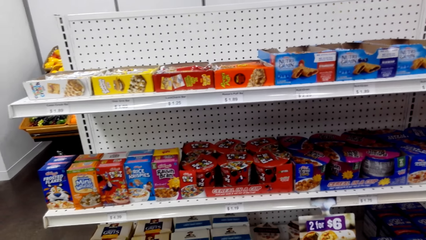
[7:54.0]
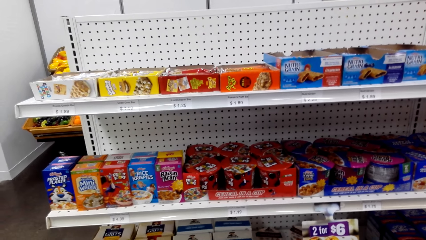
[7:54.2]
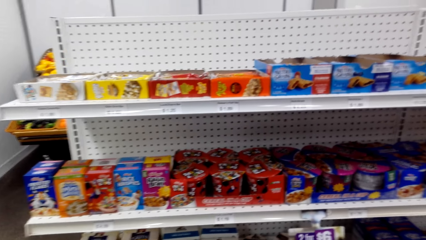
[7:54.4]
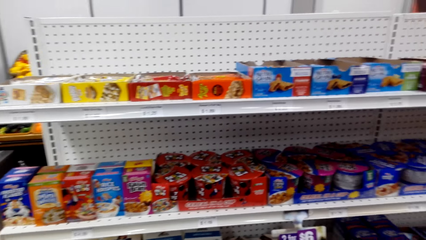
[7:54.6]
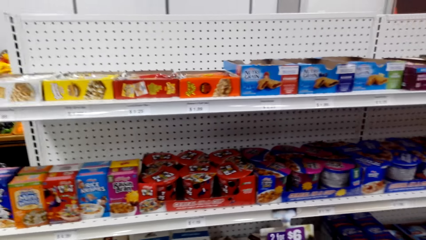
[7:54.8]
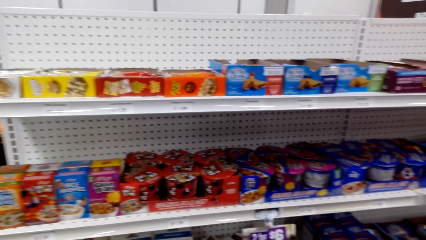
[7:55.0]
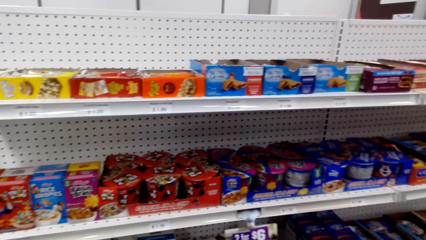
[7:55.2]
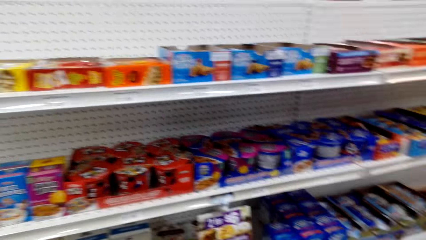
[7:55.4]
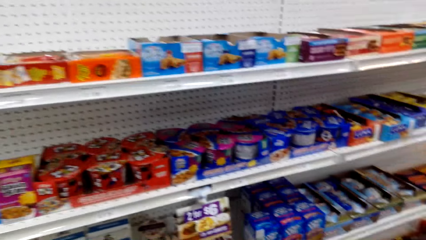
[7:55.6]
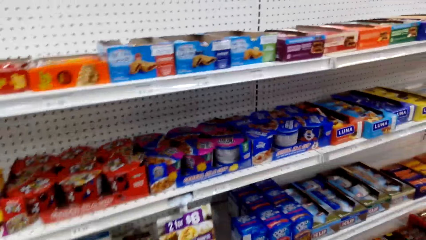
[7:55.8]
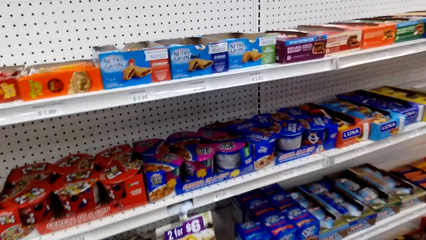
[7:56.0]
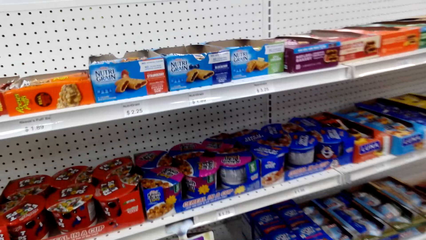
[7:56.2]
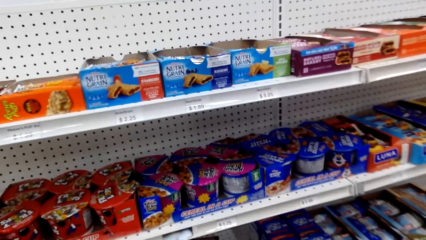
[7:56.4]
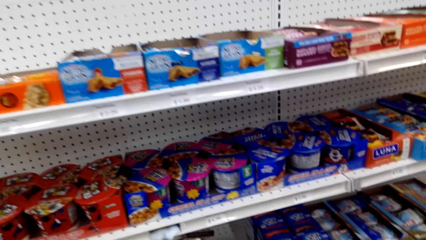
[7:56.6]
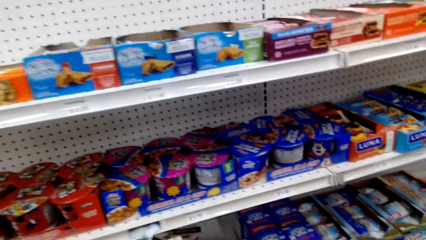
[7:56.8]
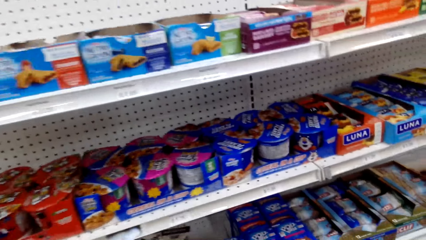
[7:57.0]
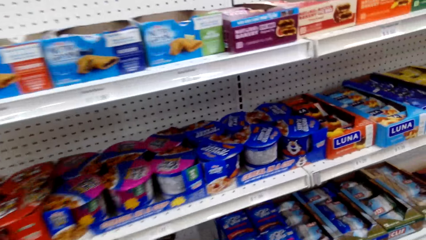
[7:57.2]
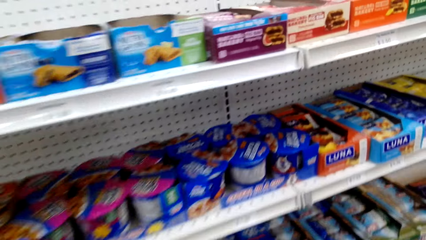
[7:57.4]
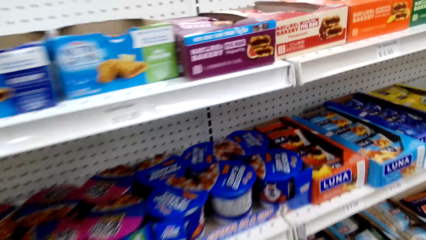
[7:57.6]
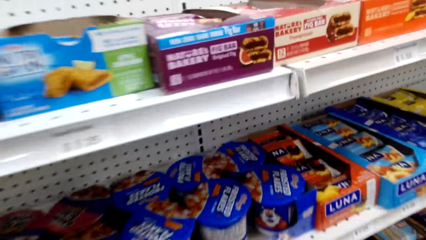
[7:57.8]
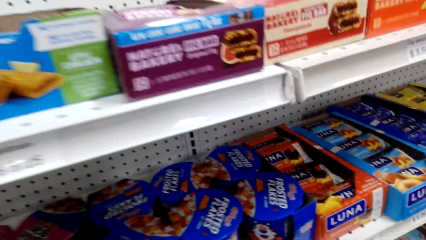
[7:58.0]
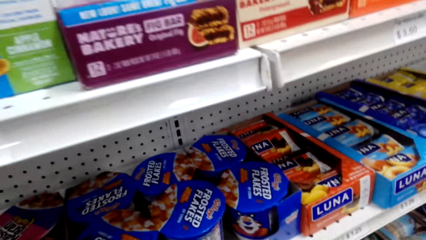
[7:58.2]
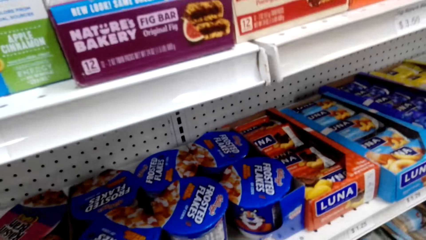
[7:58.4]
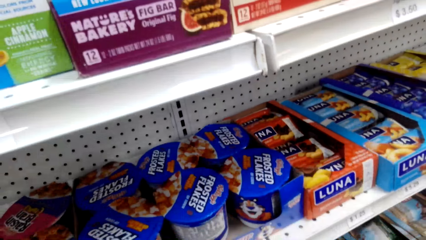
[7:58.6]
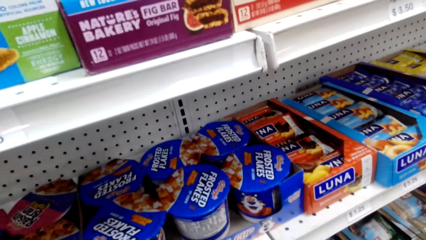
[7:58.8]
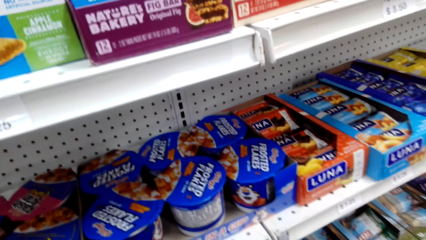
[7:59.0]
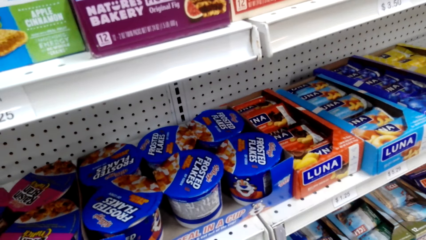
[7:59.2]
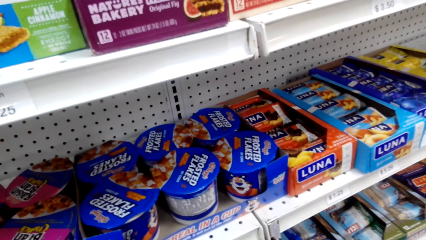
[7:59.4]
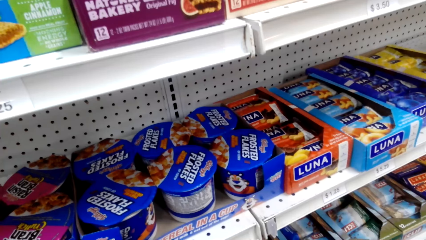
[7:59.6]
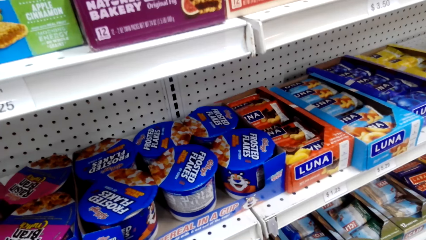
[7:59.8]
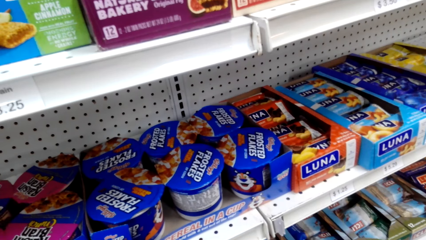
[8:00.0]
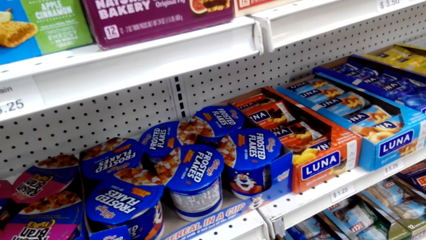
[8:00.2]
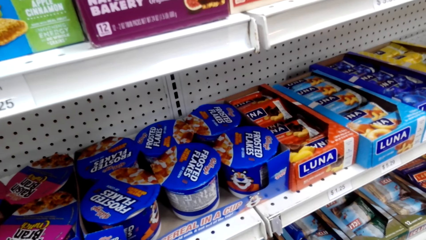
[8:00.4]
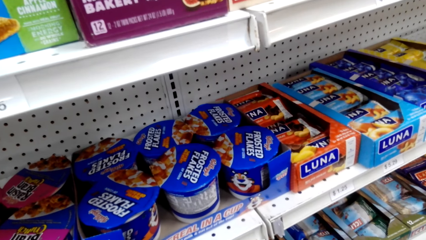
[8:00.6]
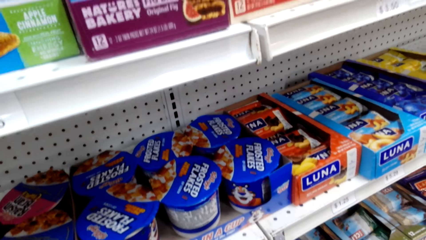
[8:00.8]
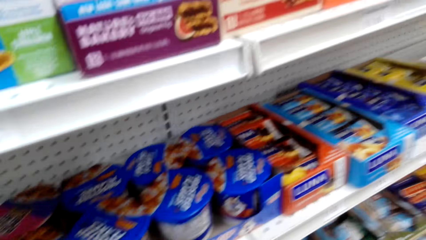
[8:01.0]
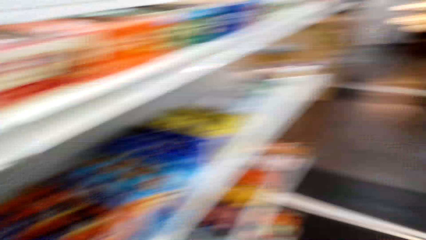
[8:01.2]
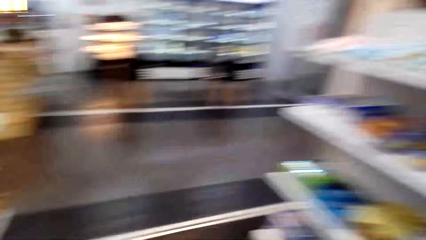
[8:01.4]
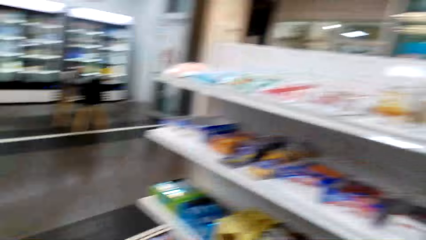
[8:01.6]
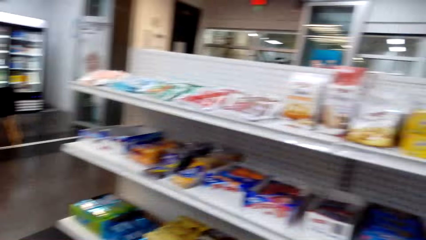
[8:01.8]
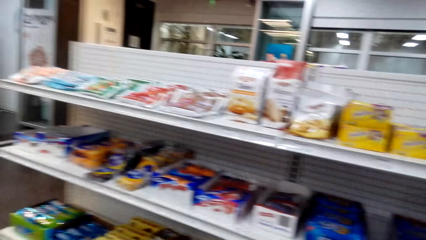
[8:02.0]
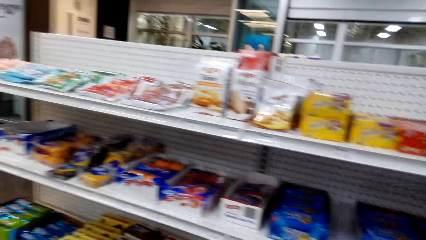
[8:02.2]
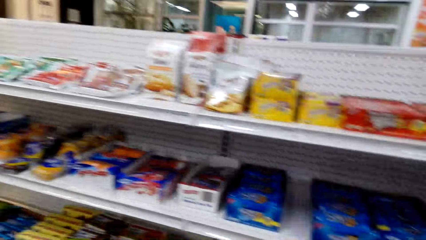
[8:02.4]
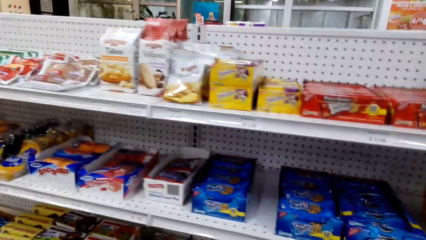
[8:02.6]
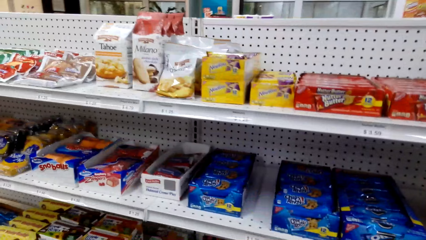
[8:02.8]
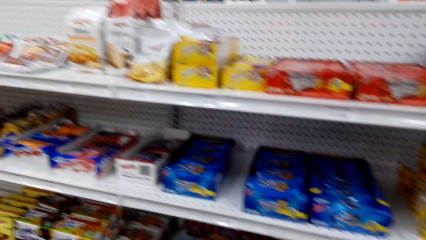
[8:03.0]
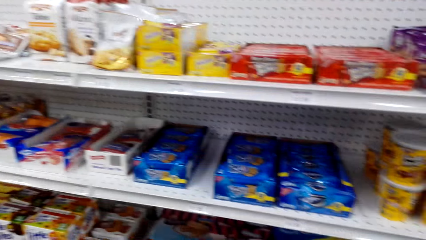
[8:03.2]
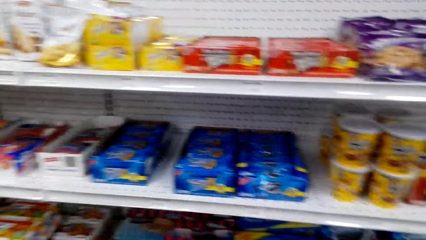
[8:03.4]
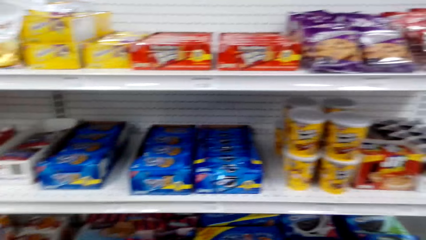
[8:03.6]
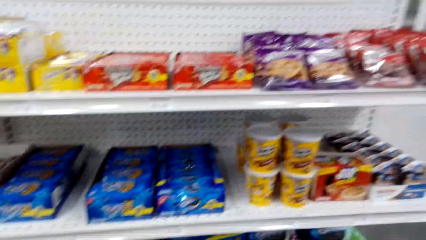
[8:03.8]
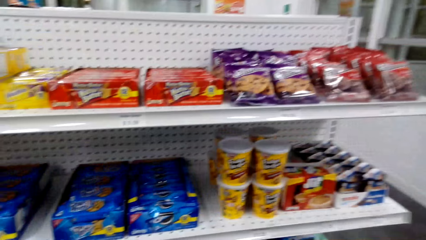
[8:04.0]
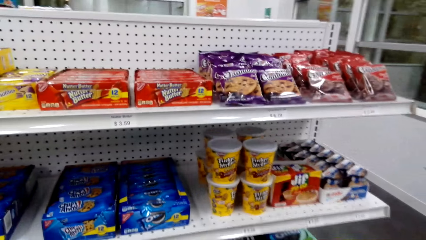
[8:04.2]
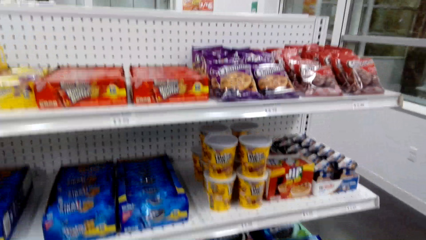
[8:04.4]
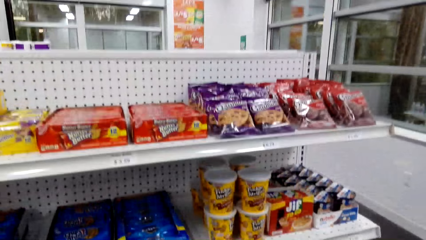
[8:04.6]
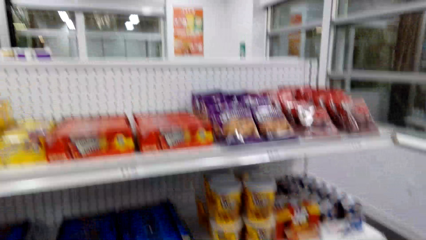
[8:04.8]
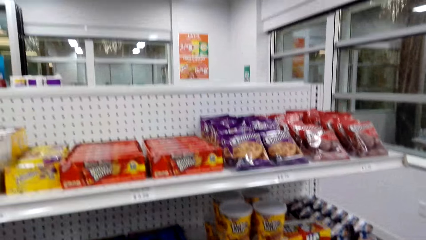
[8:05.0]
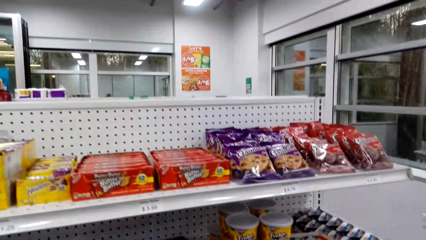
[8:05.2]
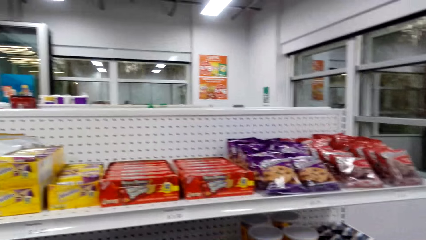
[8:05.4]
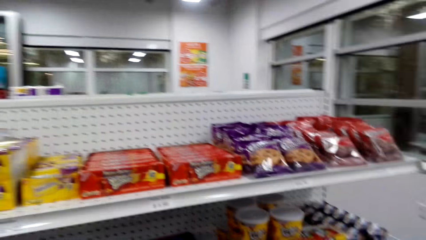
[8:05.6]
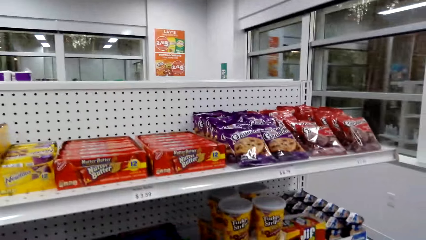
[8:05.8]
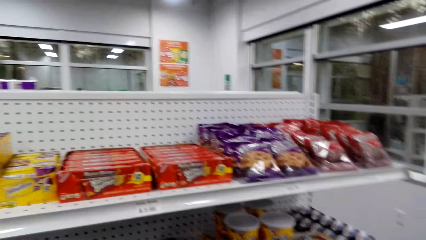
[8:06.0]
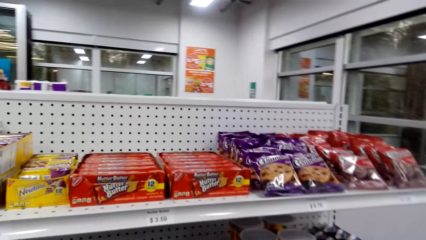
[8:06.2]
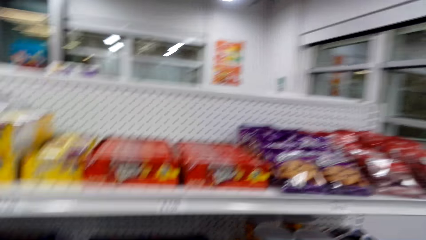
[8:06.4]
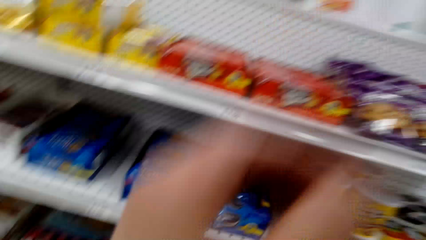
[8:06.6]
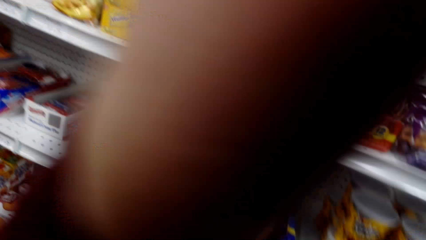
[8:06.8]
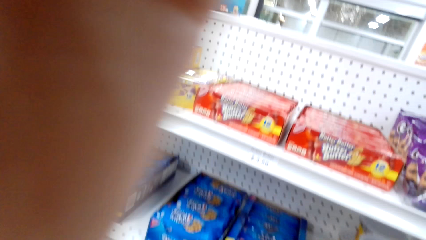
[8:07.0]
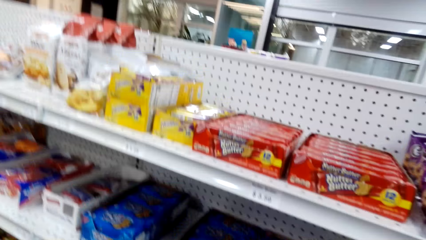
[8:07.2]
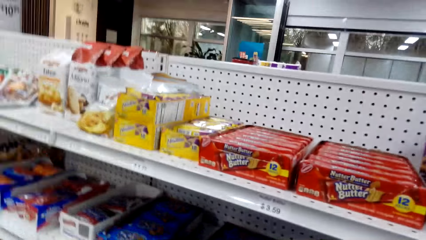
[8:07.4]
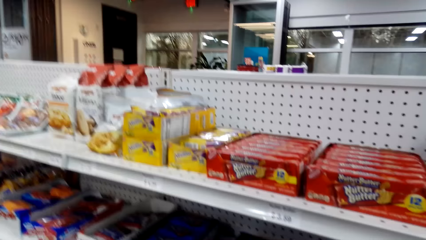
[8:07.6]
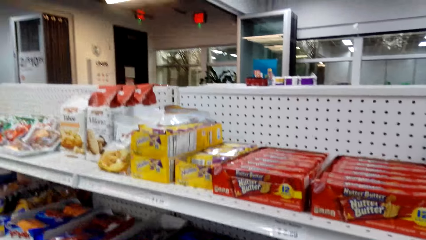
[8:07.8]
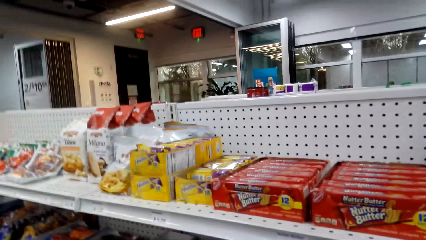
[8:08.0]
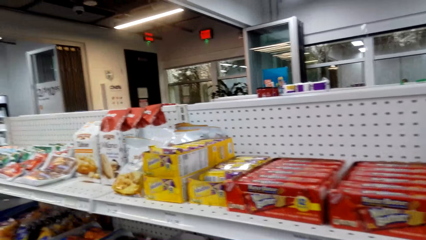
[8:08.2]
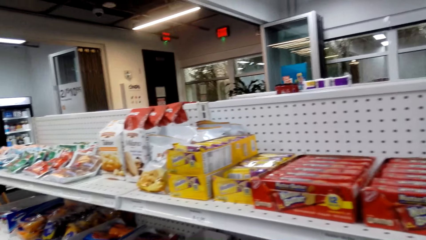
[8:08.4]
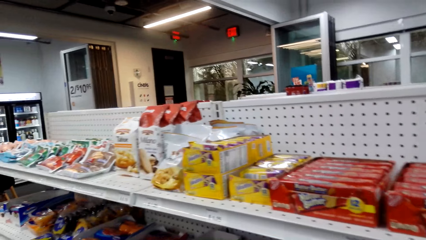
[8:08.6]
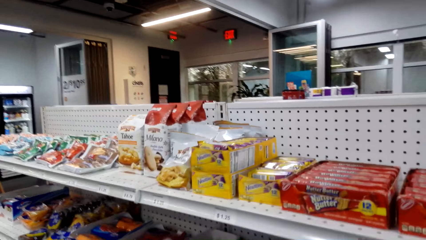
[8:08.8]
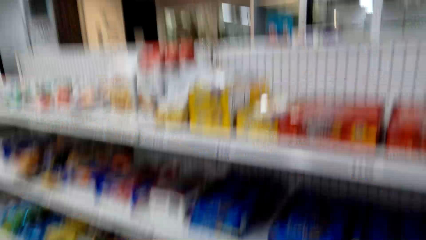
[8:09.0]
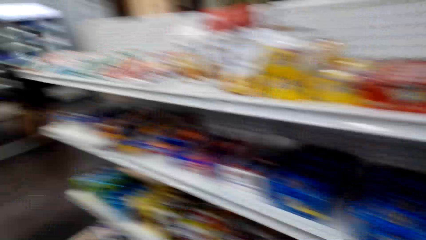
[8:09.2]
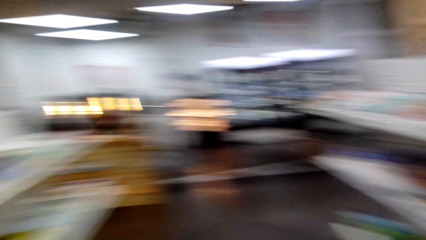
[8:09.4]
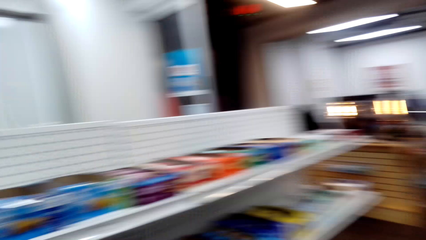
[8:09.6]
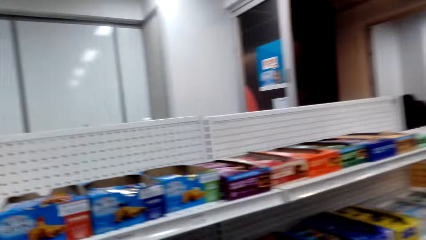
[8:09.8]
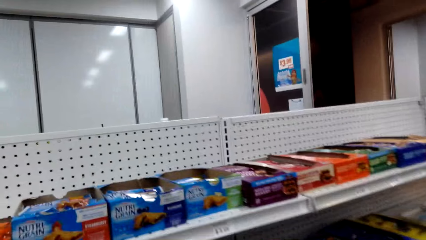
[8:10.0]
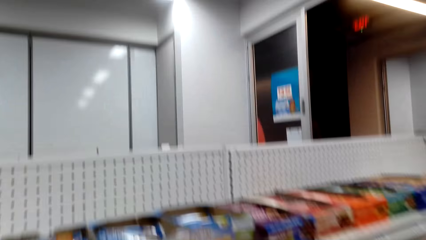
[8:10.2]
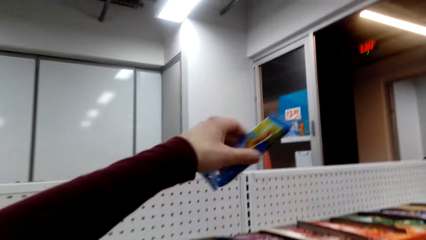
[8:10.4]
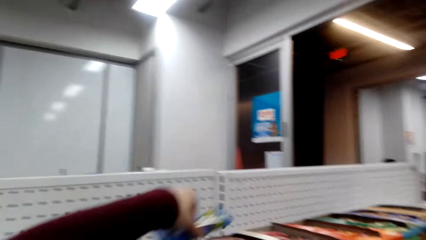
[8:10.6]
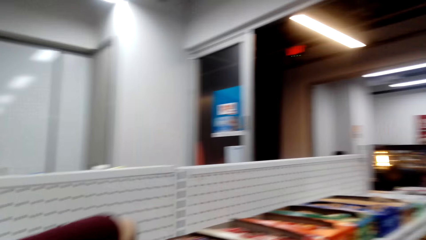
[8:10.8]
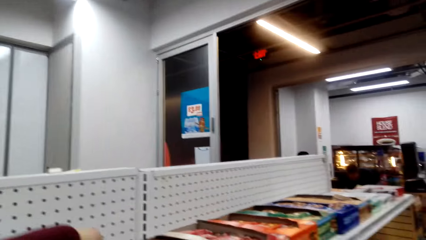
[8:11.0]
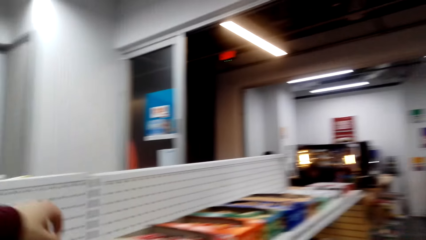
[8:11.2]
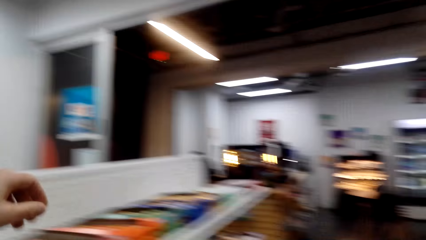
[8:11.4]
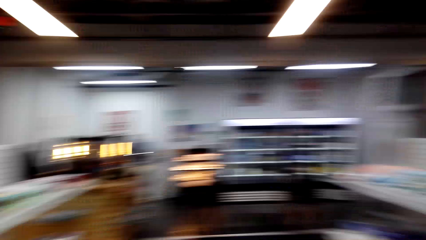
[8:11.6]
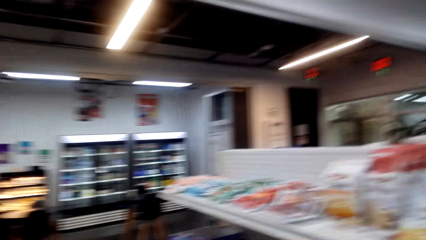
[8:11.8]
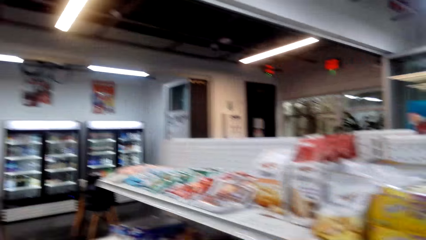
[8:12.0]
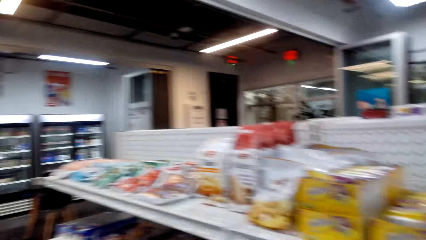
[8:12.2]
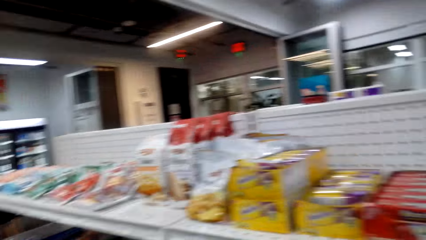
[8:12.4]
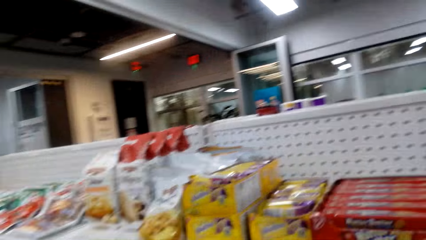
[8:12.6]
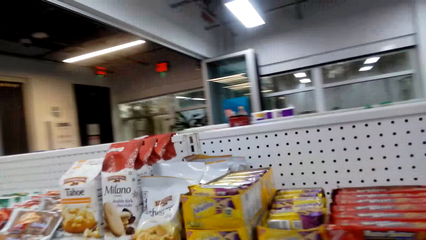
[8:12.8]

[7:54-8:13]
The camera wearer looks around. They turn around. They look at snacks on the shelf. They turn around. They put a snack bar back on the shelf. They turn around.
